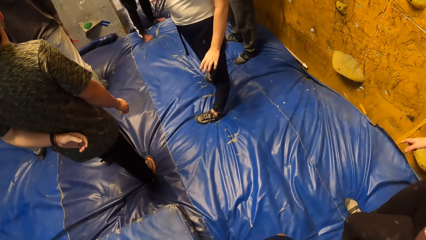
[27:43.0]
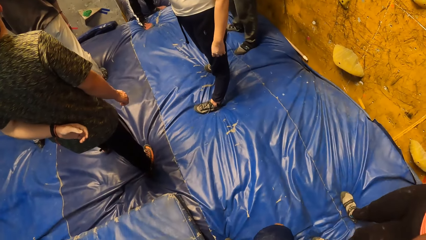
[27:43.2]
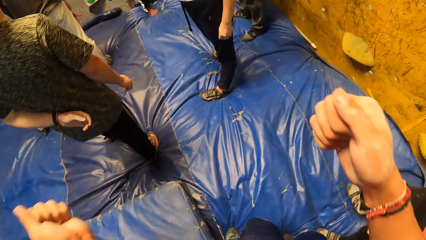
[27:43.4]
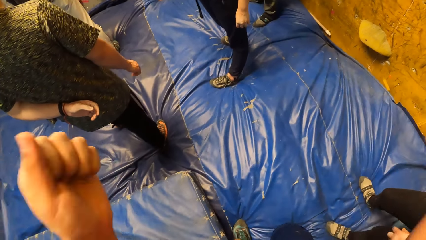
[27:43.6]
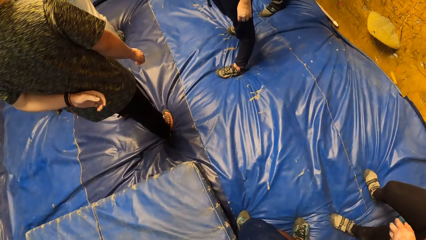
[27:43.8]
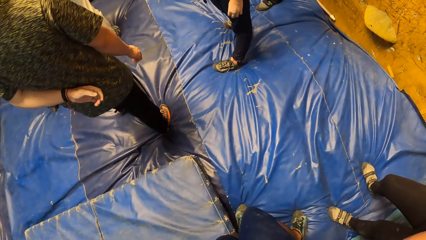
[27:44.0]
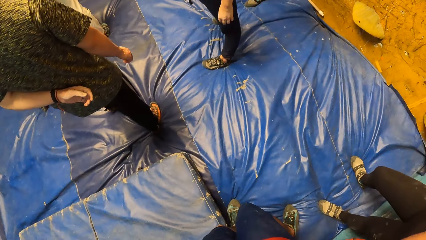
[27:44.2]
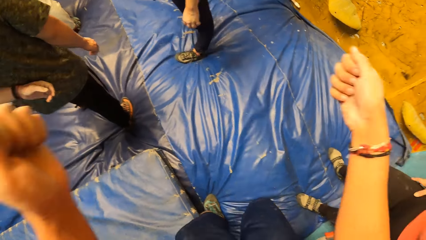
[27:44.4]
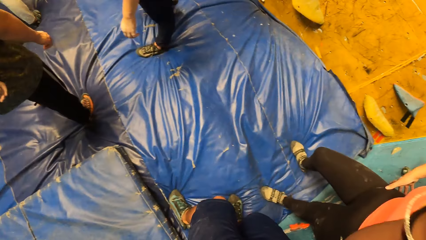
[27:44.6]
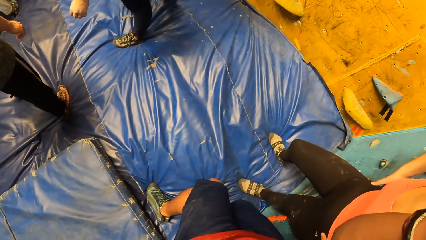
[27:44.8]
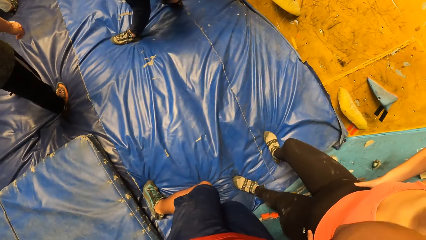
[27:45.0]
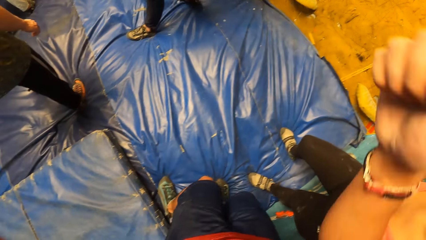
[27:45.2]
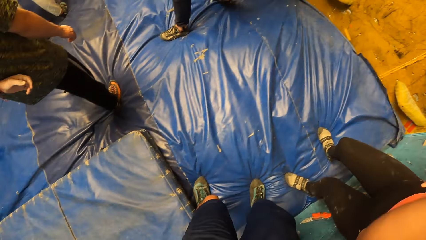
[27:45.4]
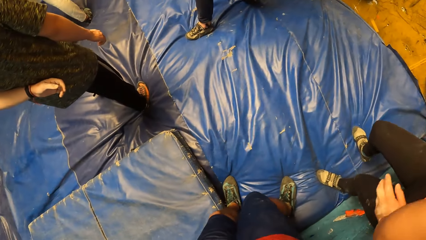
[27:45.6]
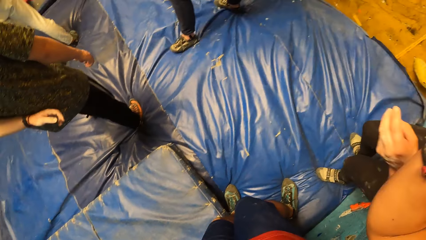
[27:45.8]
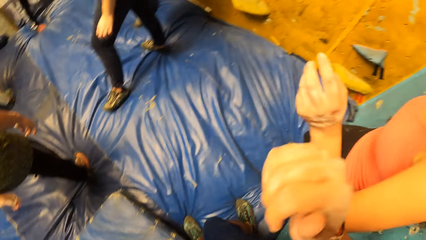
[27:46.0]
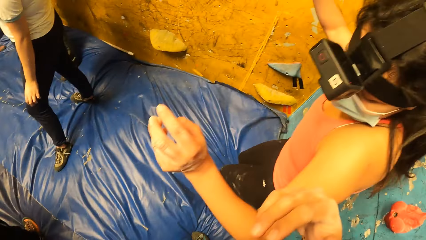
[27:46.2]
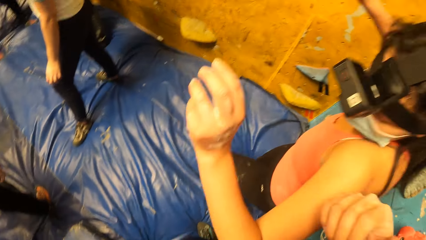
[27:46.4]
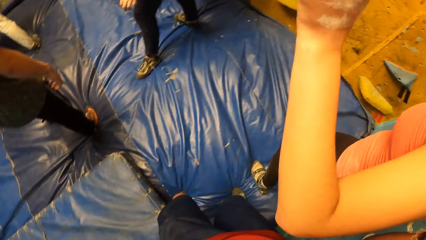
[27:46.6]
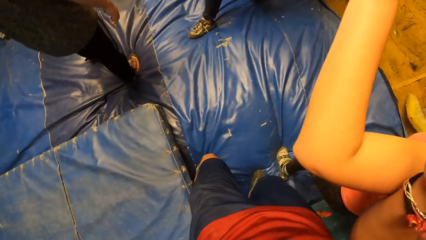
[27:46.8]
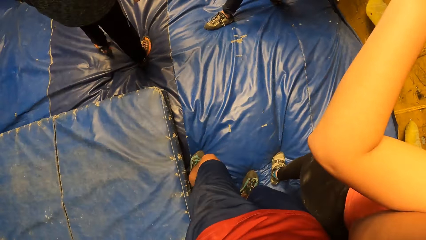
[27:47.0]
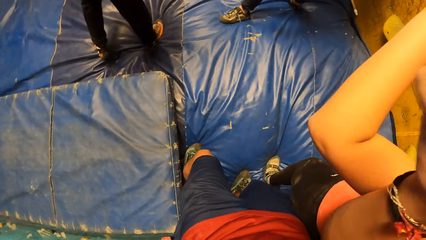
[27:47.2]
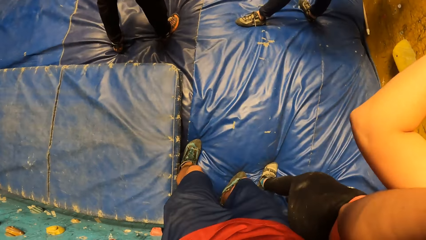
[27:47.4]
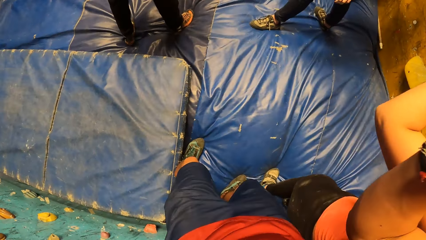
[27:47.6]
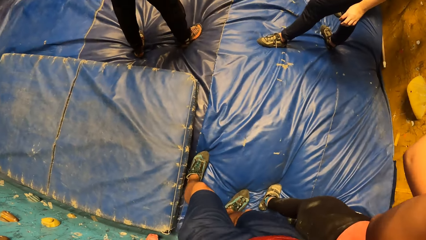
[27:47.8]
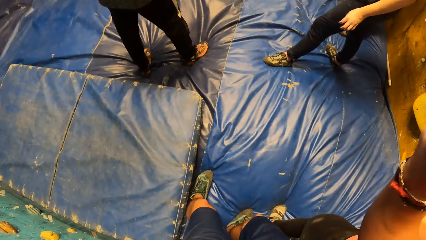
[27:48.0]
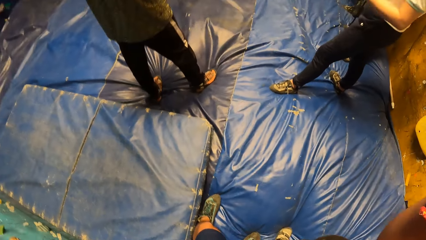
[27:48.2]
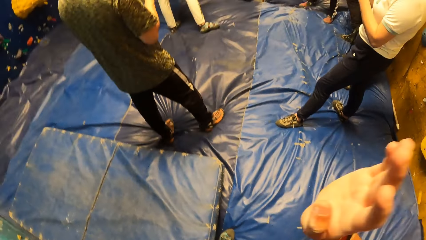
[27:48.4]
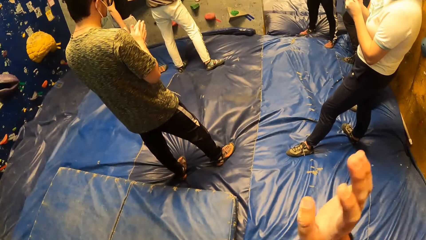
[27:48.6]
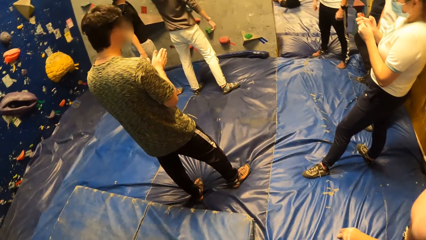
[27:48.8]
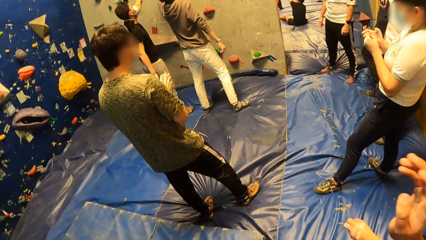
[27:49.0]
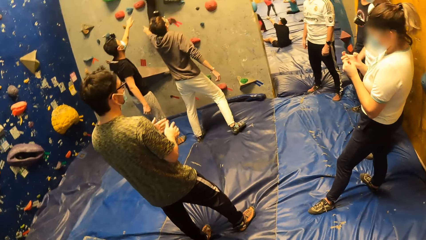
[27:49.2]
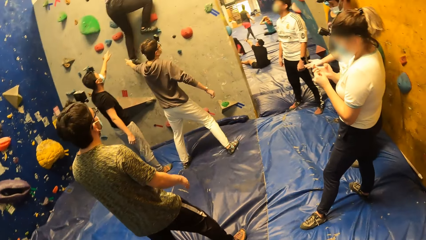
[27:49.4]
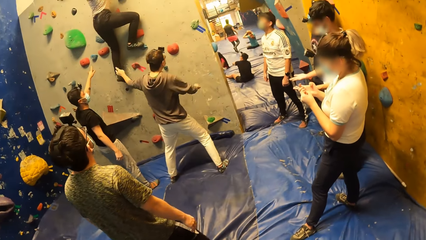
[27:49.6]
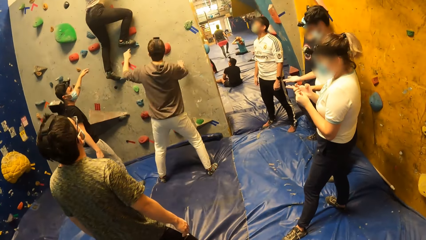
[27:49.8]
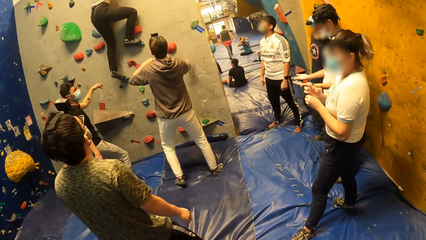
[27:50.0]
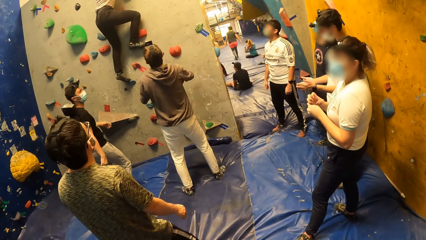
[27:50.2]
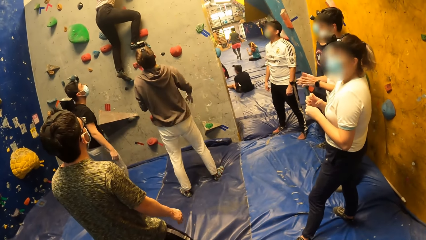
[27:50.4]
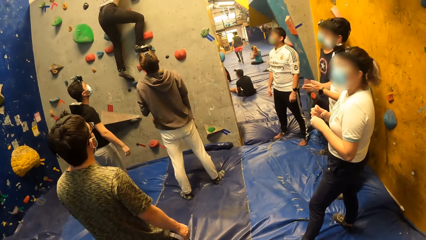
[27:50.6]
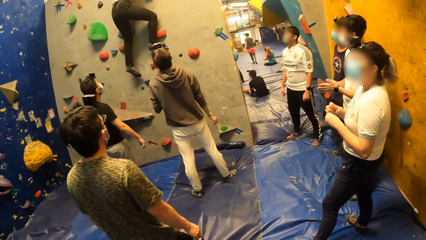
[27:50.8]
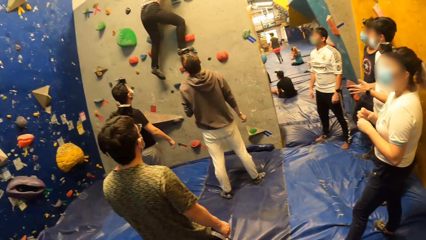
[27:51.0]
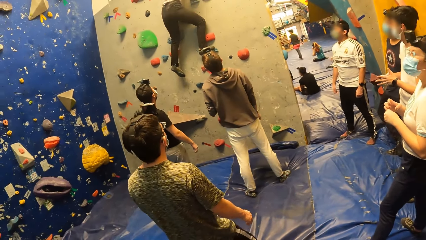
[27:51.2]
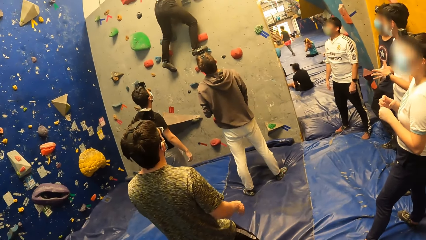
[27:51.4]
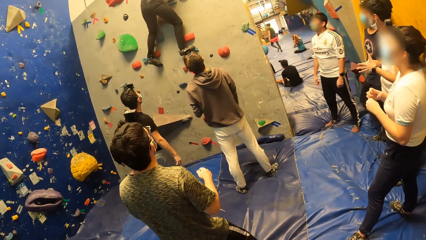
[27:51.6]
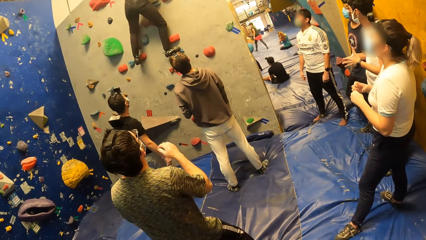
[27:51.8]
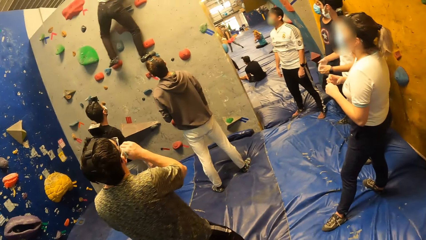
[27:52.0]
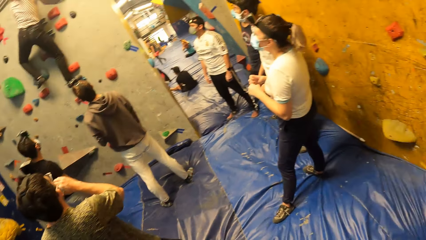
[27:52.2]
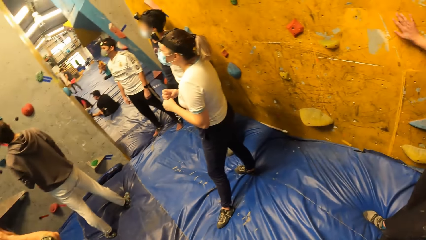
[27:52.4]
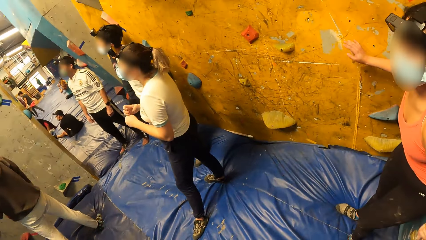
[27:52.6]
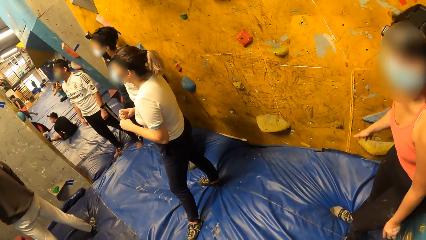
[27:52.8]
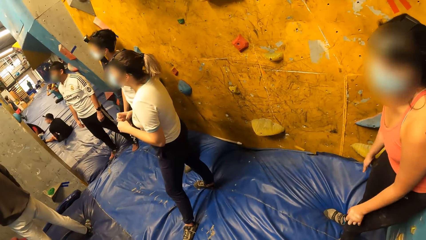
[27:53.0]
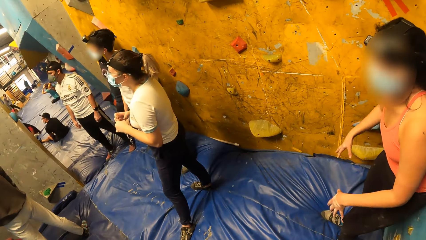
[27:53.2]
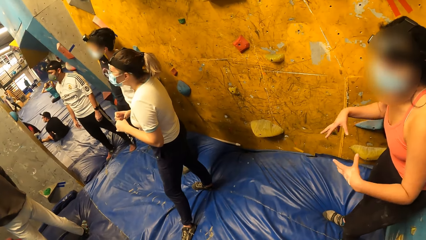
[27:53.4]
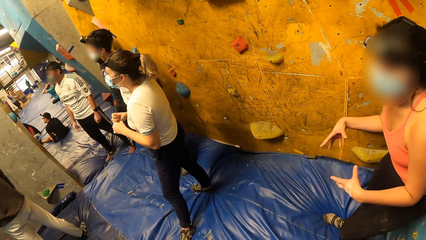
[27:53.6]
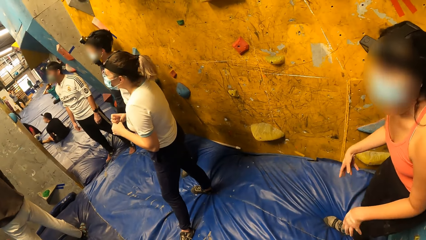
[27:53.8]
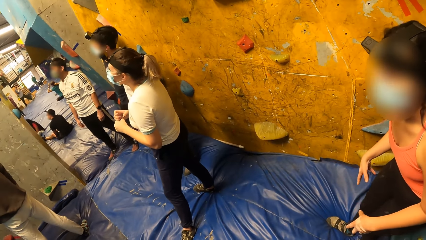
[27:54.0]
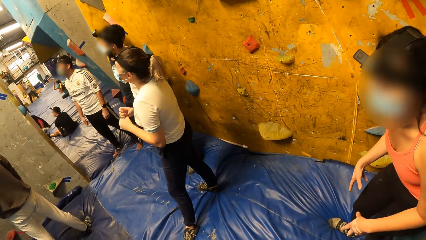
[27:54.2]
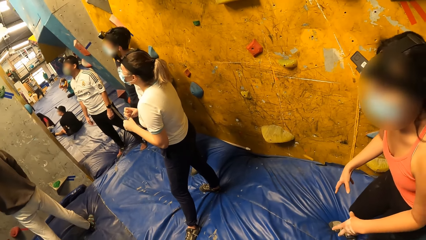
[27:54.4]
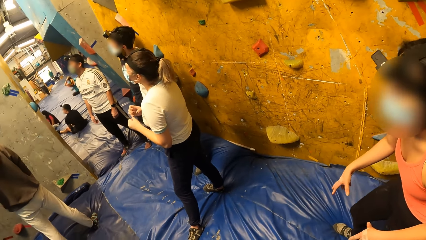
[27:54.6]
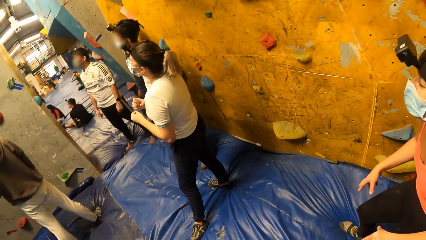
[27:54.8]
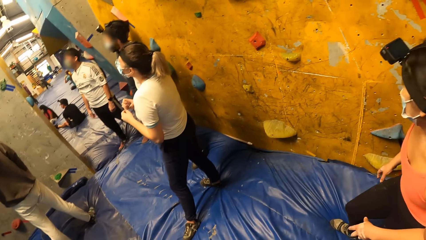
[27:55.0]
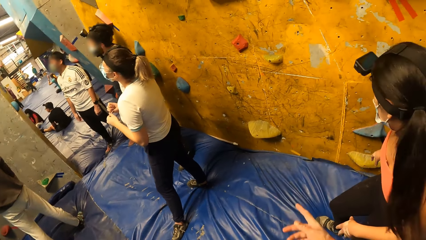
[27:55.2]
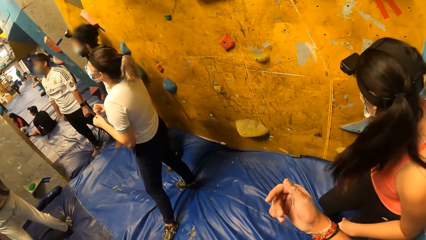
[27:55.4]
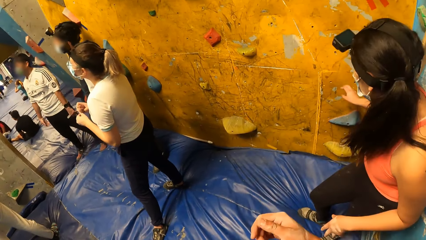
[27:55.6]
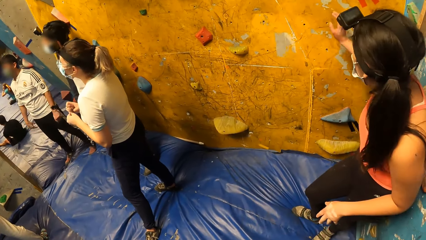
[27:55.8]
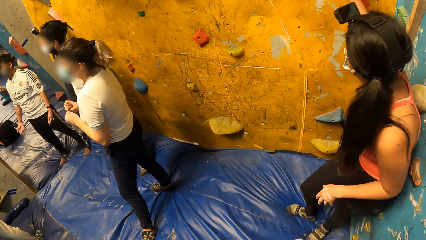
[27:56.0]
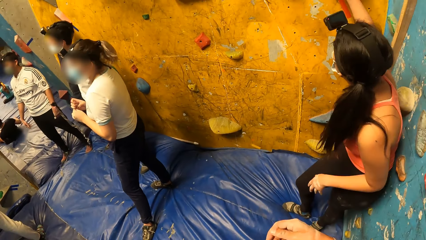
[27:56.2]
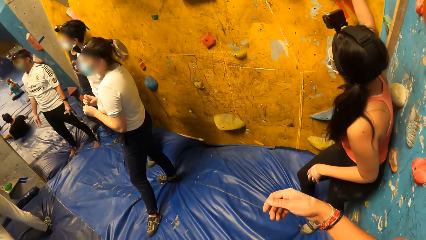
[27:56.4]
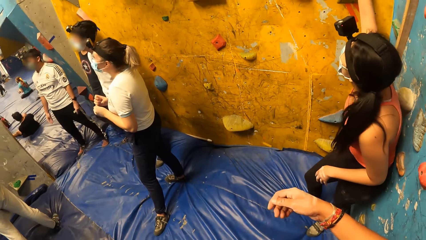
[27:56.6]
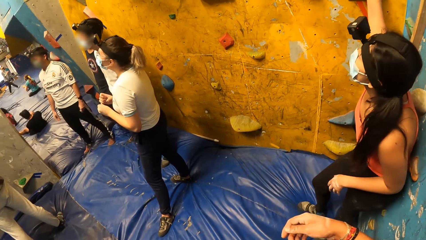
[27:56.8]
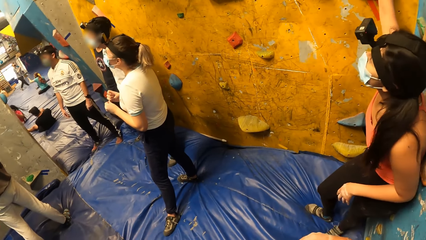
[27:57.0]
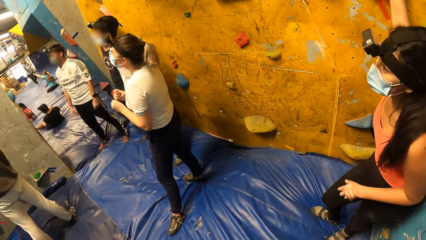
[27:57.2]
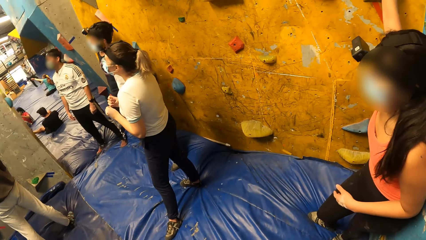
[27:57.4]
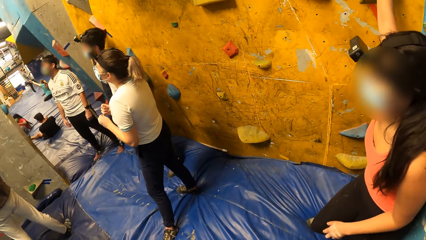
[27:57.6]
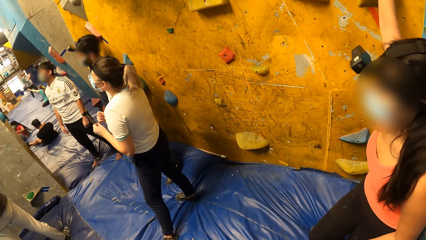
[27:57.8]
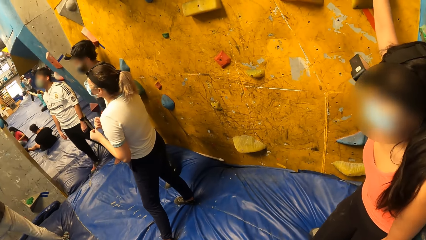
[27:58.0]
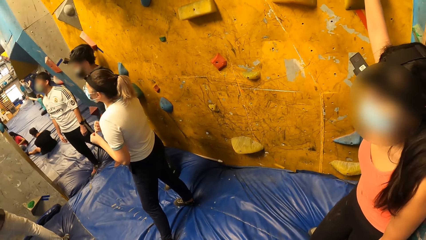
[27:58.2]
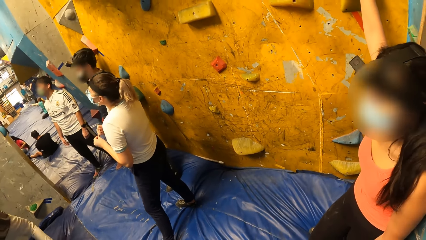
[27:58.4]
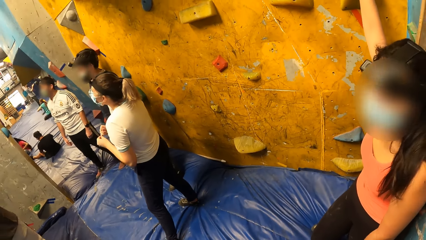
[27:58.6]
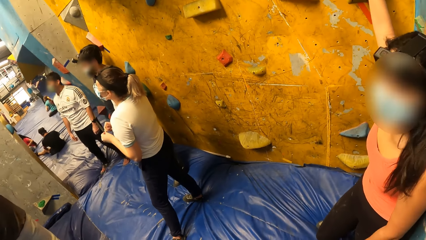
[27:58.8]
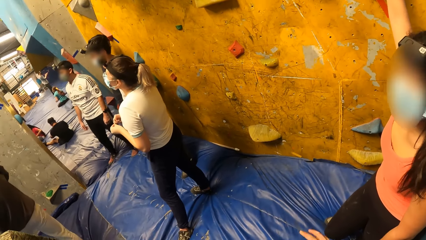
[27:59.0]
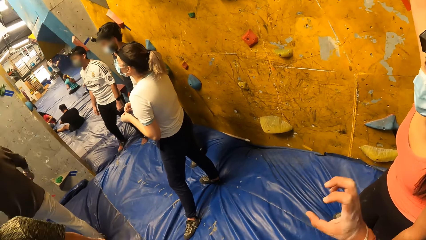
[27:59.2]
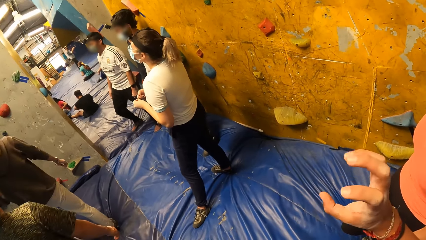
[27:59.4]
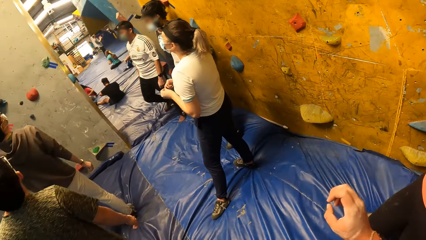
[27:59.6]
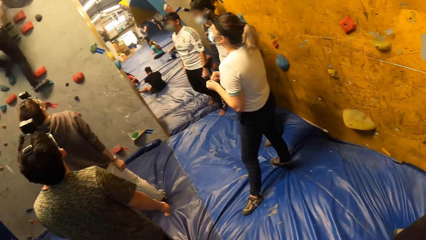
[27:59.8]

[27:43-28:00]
The camera wearer dances. A woman dances. The camera wearer looks around in the room. A man interacts with a woman and another man. Another woman climbs a mountain rock. The first woman sways hands. The camera wearer points a finger on the mountain rock. The first woman touches the climbing hold on the bouldering wall with her right hand.
